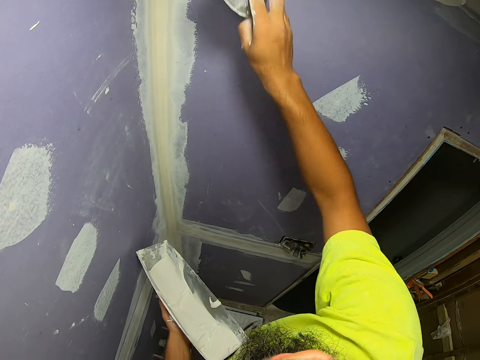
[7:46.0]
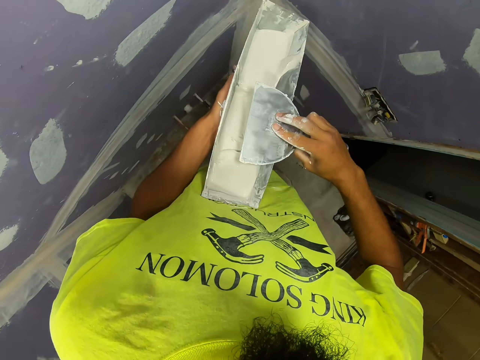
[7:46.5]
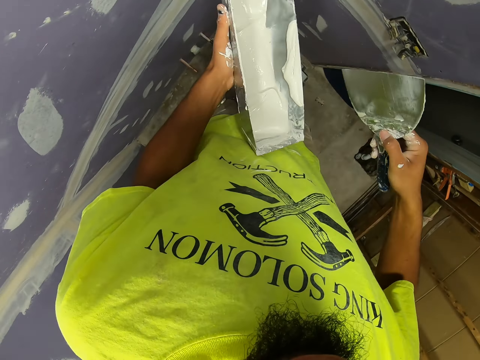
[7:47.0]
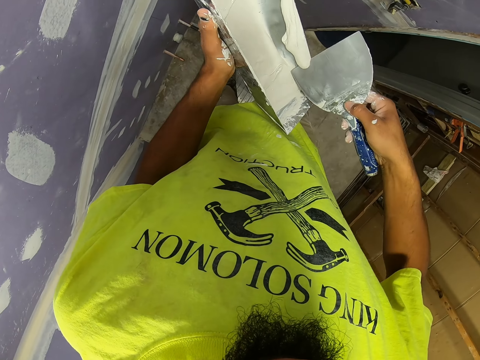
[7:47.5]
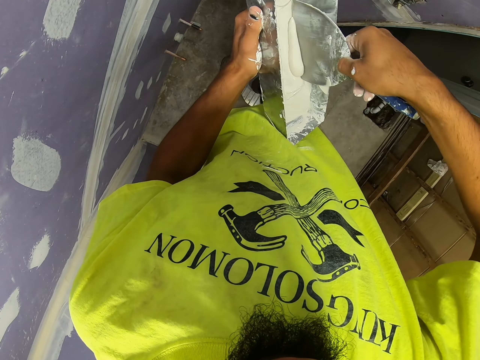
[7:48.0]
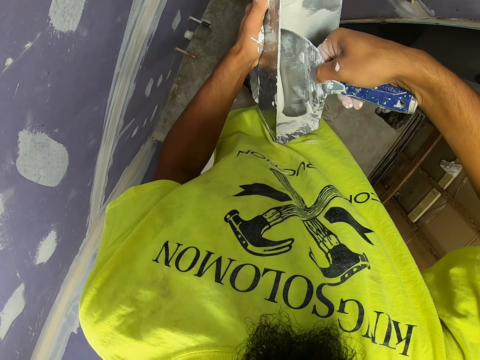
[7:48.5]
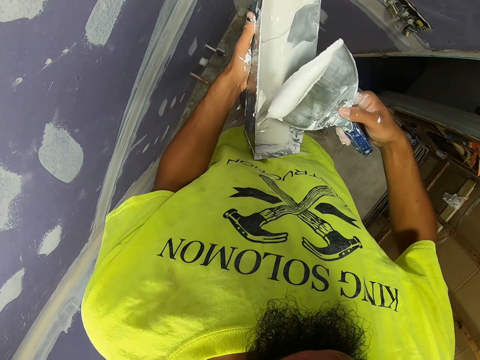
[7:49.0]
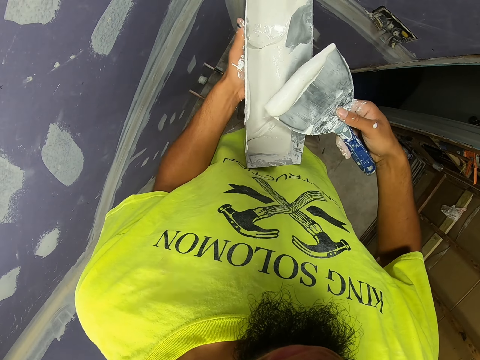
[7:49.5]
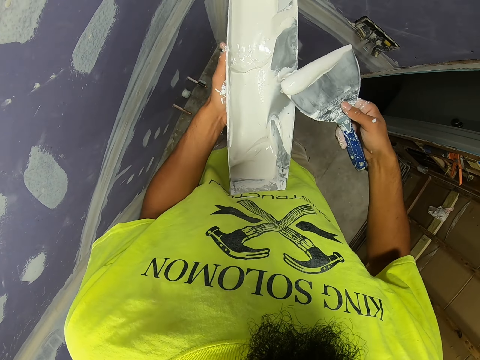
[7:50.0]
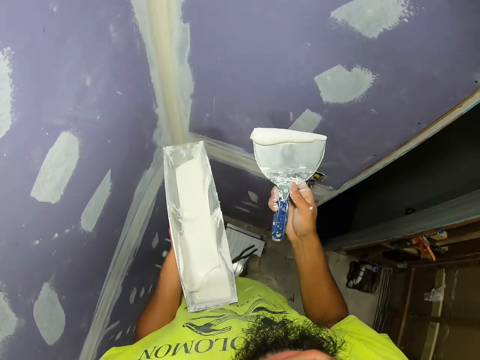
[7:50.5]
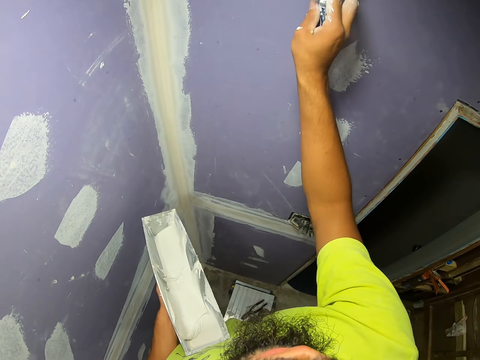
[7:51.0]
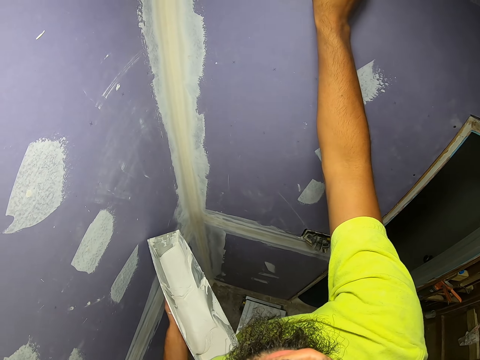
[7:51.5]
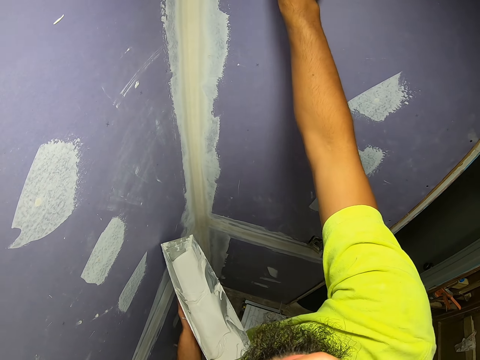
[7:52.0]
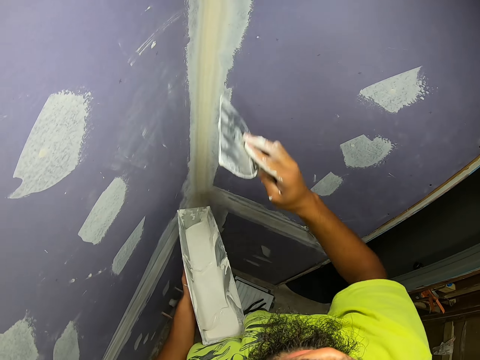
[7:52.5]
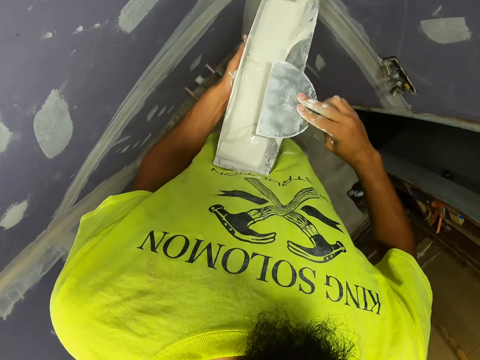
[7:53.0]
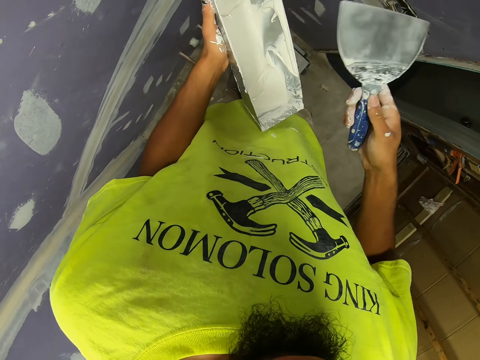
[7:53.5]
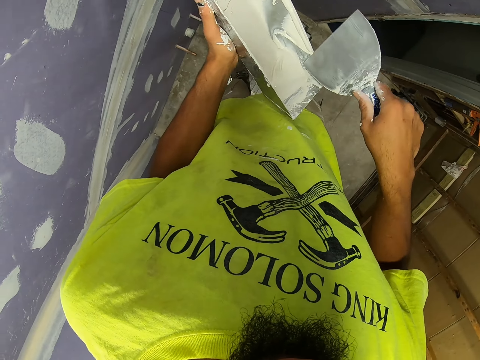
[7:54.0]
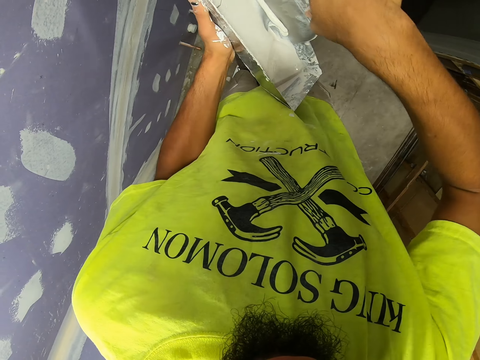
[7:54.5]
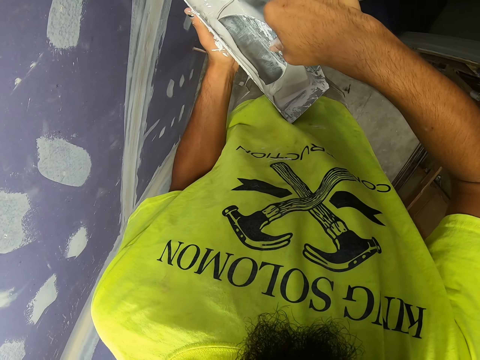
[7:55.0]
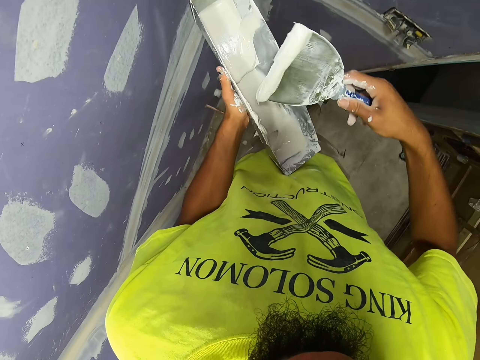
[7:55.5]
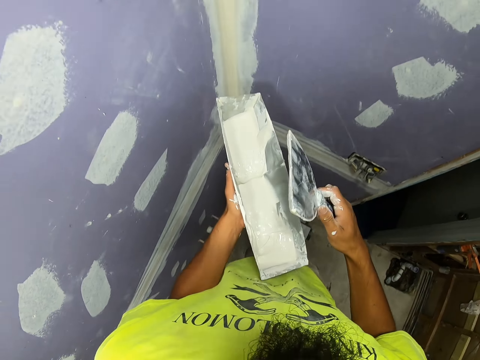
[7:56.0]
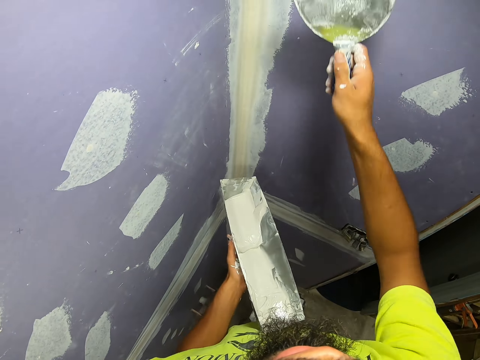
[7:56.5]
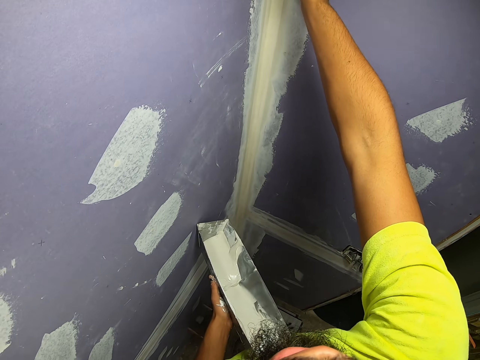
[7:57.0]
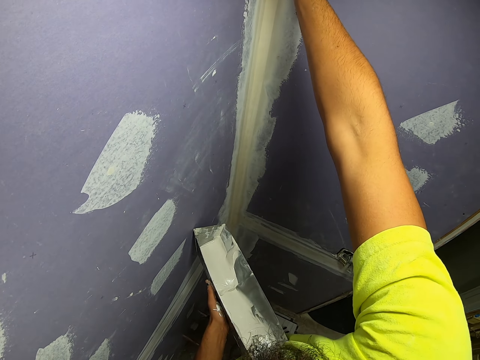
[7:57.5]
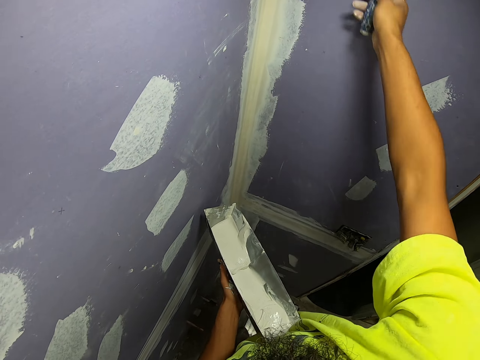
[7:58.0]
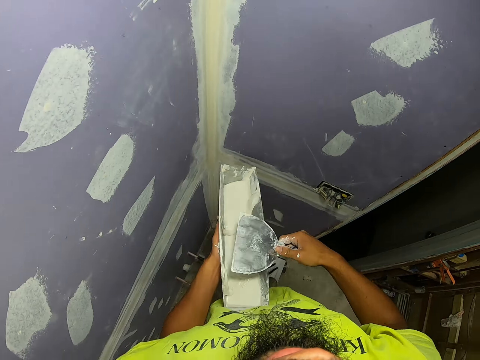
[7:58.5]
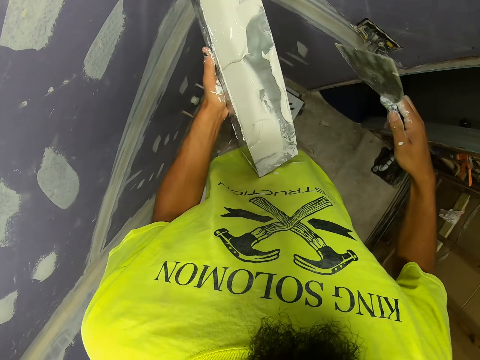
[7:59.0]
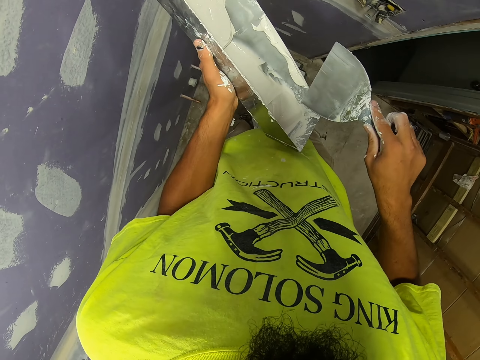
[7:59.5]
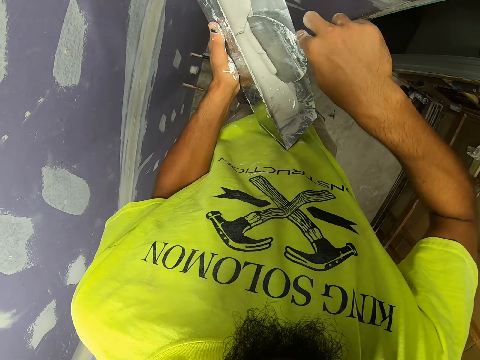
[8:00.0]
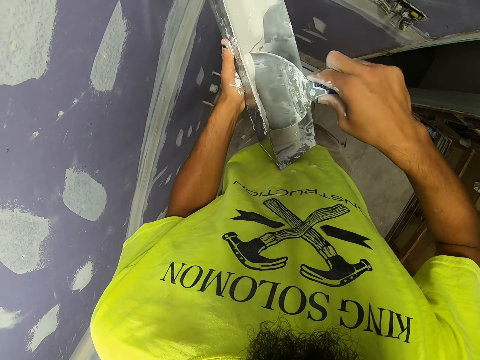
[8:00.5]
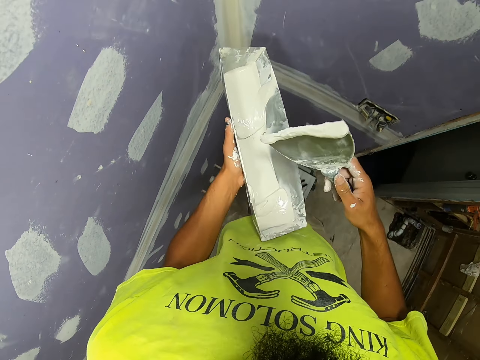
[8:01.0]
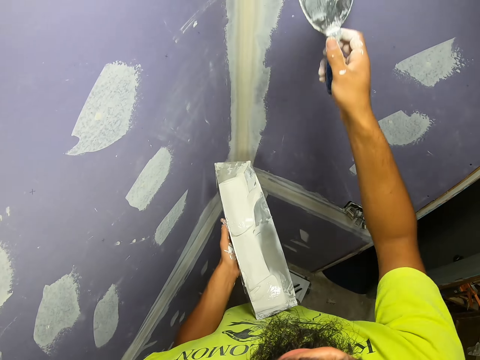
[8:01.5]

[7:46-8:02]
The camera wearer removes excess paint or venetian plaster. They pick up venetian plaster from the tray with a scraper. They plaster venetian plaster on the wall. They remove the excess paint. They pick up venetian plaster from the tray with the scraper. They plaster venetian plaster on the wall. They remove excess paint. They pick up venetian plaster from the tray with the scraper.

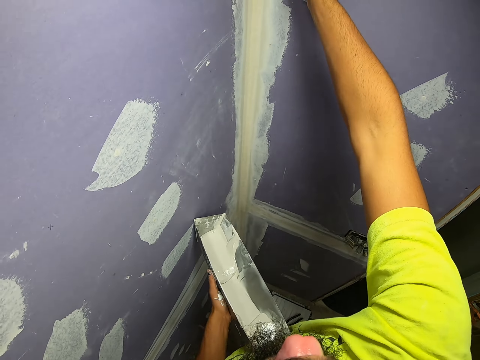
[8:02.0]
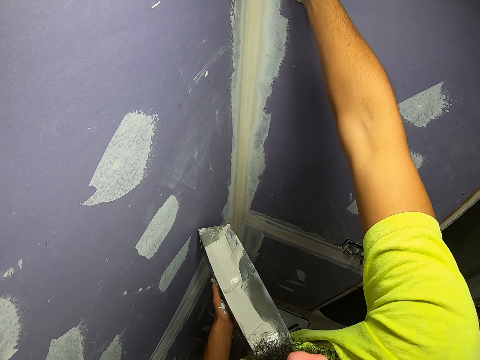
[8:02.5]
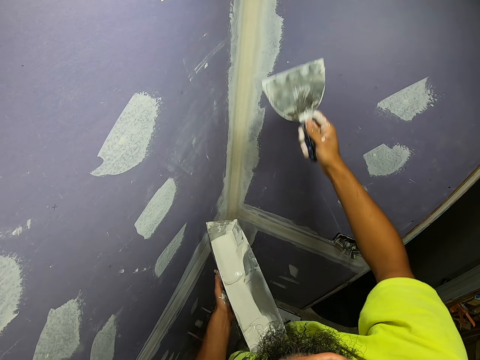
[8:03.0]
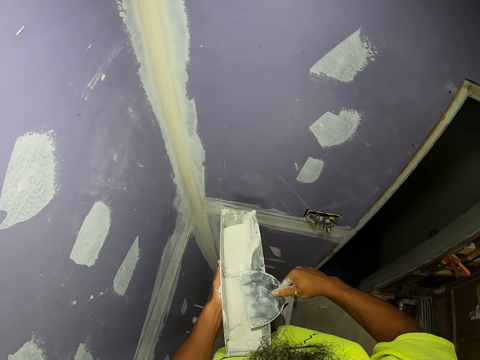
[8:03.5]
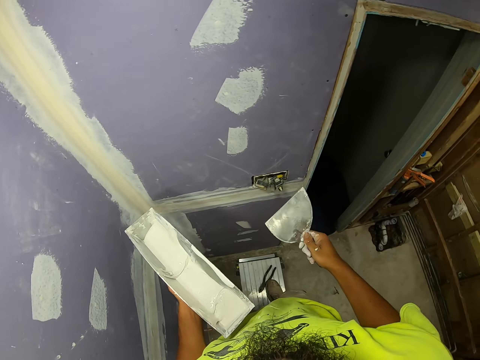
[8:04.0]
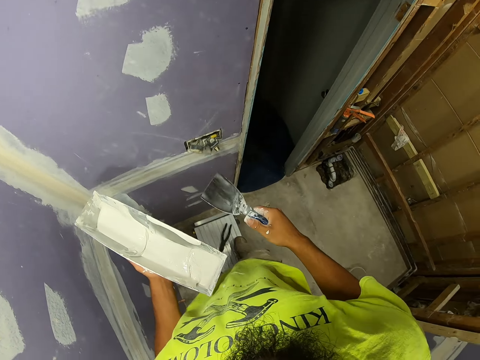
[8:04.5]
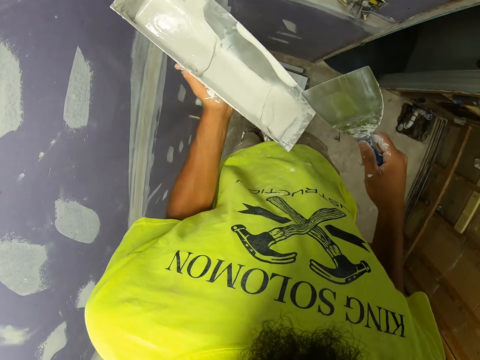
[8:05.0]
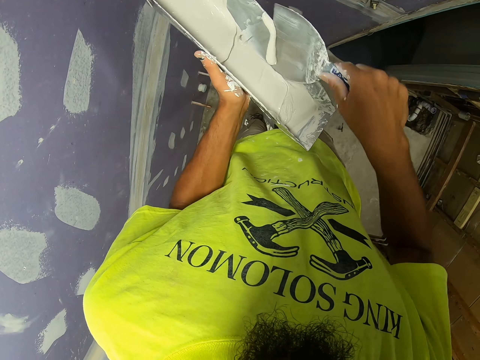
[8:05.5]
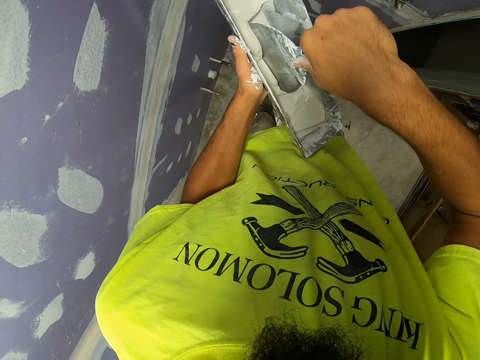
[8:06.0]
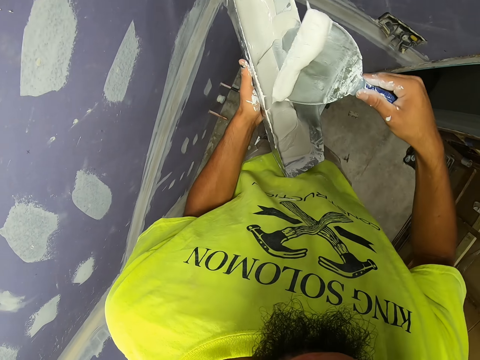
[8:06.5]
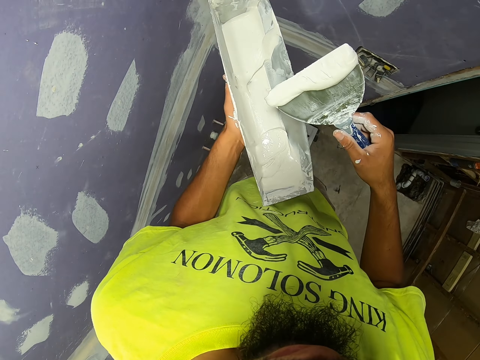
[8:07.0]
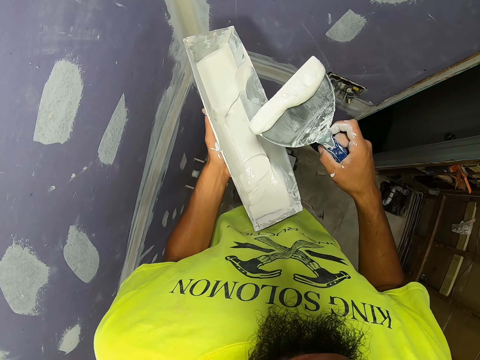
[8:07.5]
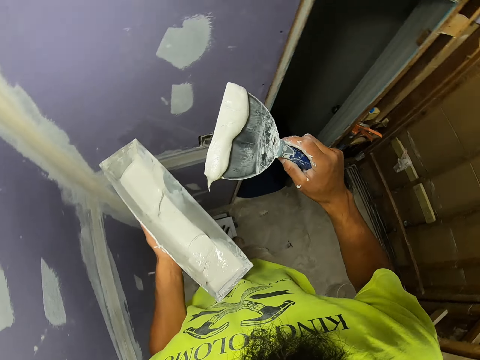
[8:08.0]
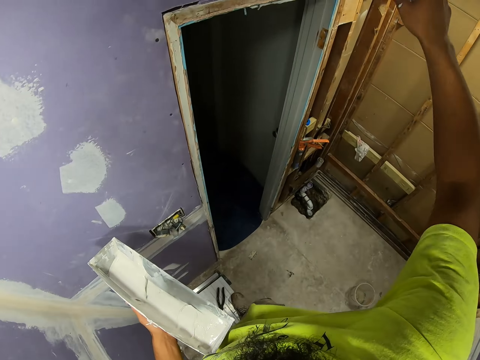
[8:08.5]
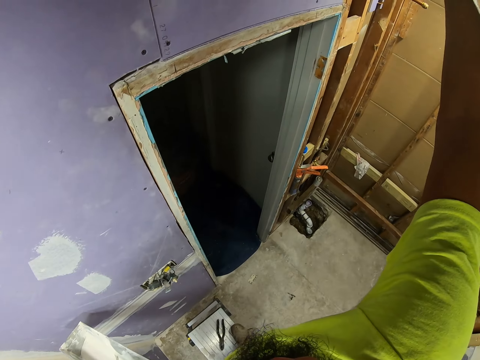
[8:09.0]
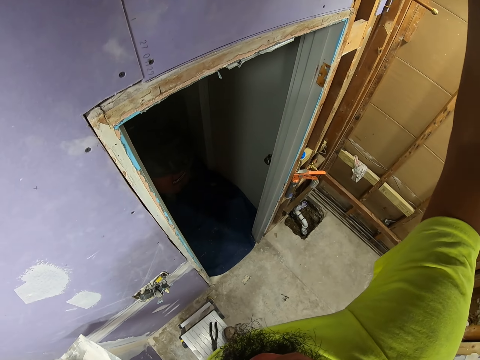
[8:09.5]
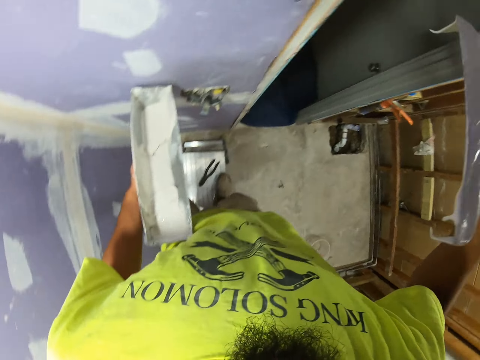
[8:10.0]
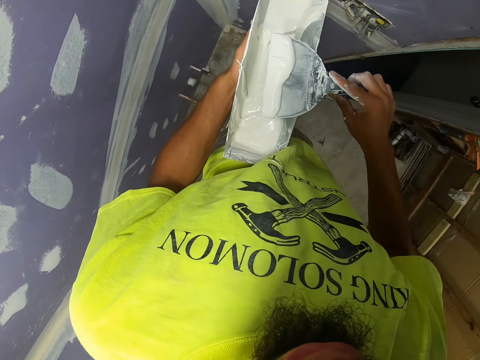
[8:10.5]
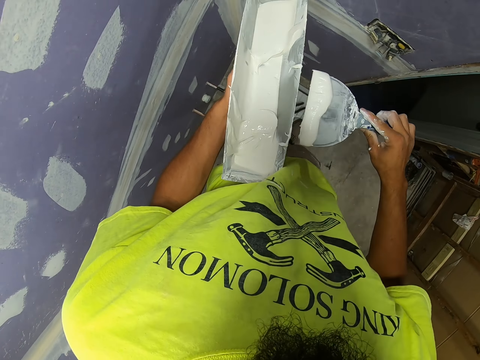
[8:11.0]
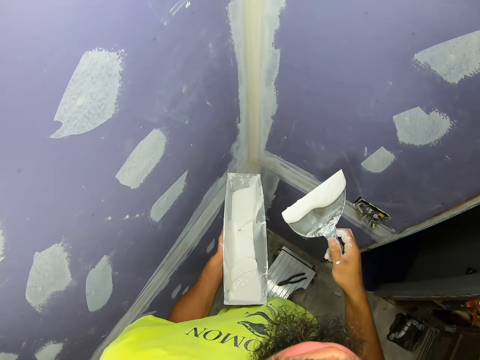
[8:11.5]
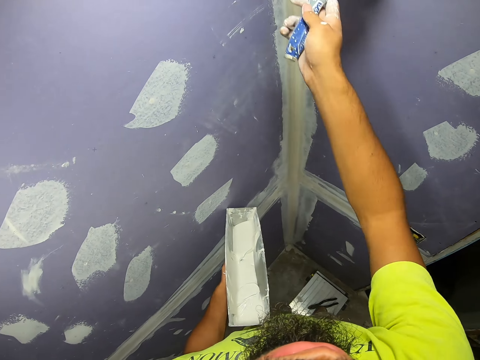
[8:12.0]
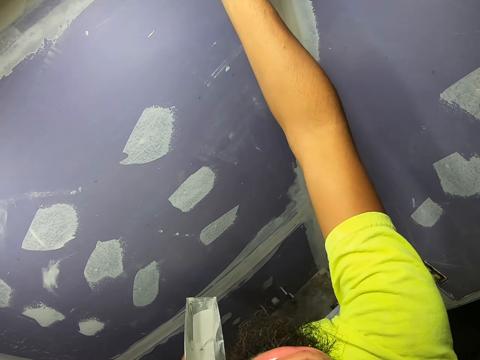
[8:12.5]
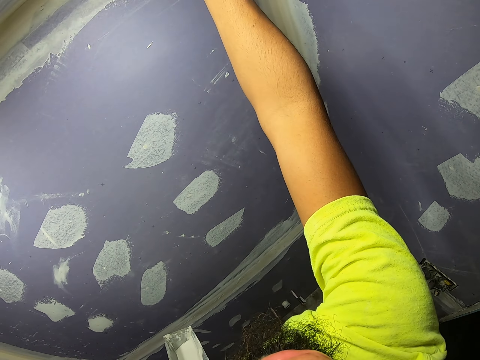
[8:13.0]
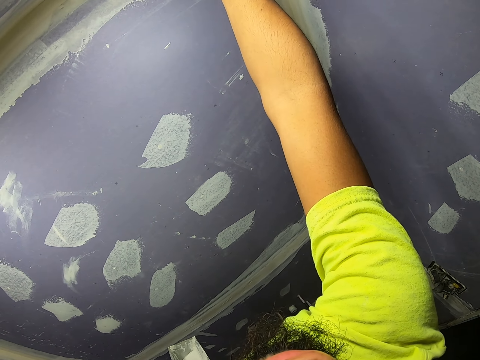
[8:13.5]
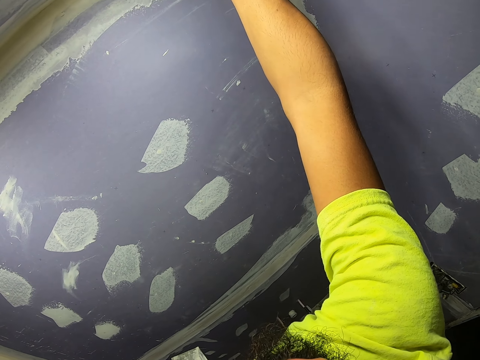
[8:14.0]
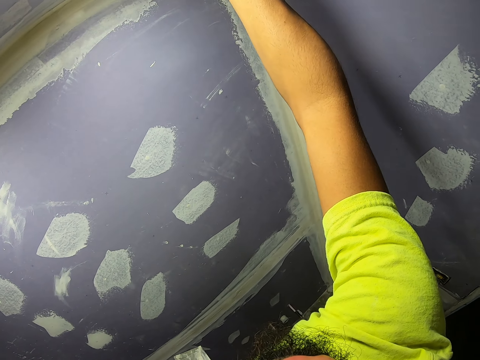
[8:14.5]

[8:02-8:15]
The camera wearer plasters venetian plaster or paint on the wall. They remove excess paint. They pick up venetian plaster from the tray with a scraper. They plaster venetian plaster on the wall. They remove the excess paint. They paint the wall.
